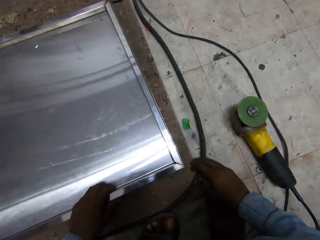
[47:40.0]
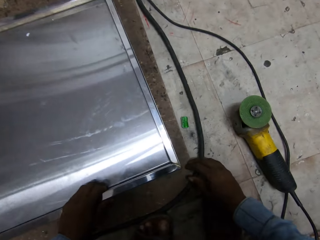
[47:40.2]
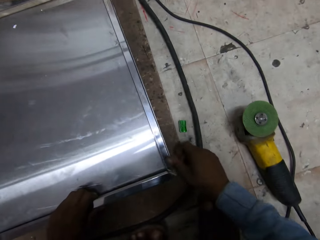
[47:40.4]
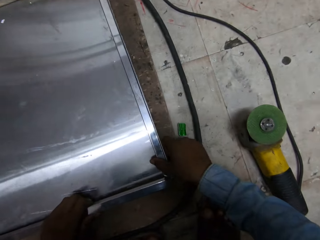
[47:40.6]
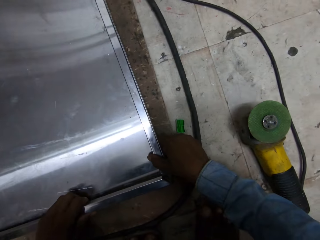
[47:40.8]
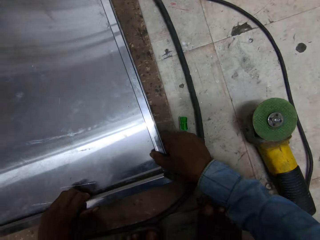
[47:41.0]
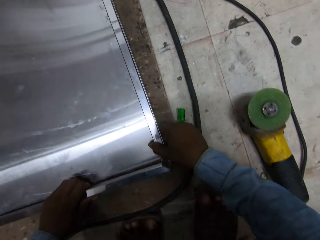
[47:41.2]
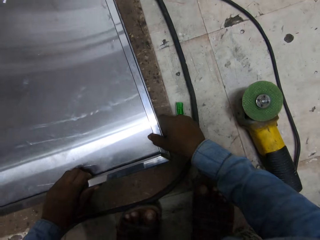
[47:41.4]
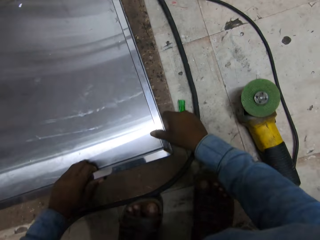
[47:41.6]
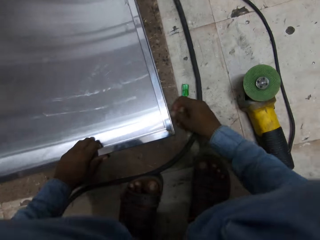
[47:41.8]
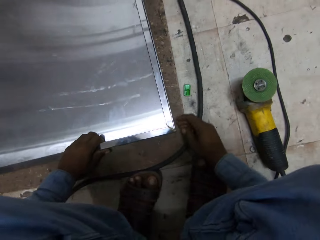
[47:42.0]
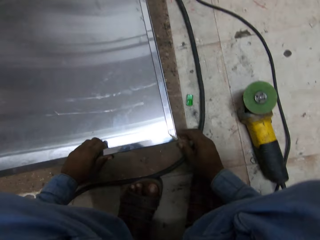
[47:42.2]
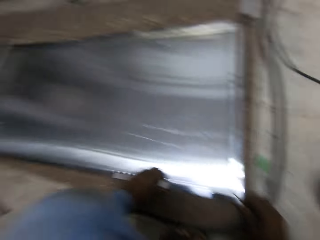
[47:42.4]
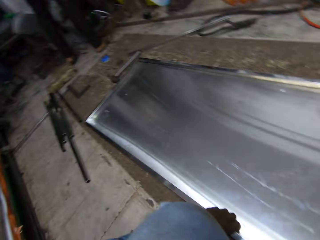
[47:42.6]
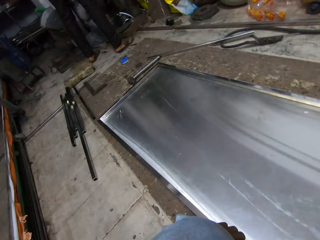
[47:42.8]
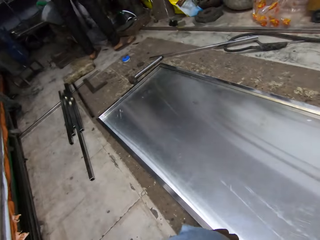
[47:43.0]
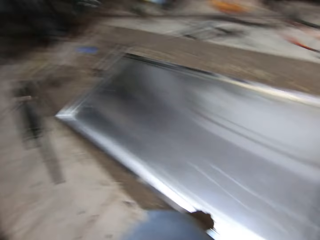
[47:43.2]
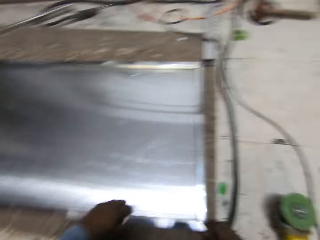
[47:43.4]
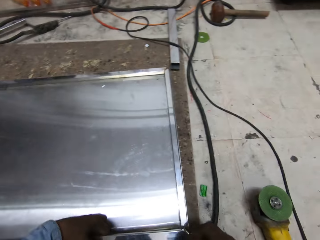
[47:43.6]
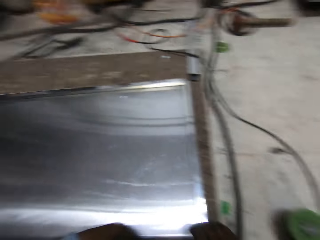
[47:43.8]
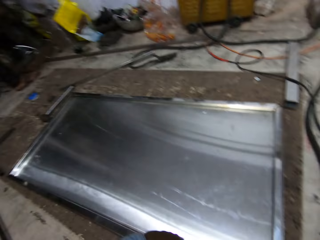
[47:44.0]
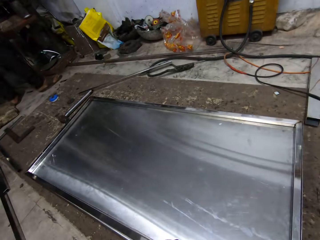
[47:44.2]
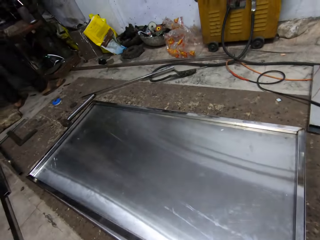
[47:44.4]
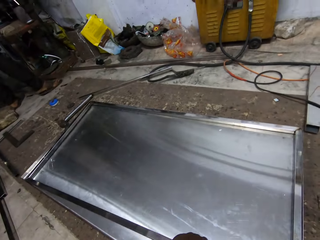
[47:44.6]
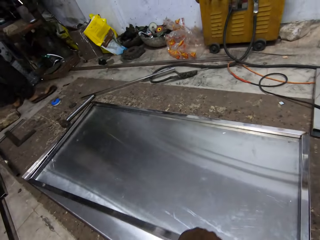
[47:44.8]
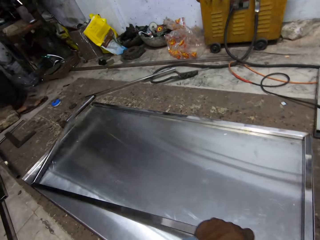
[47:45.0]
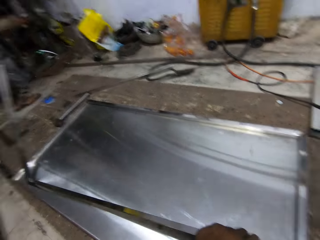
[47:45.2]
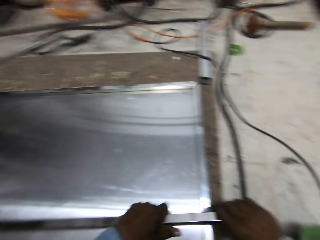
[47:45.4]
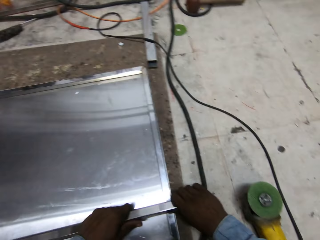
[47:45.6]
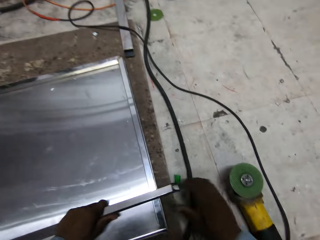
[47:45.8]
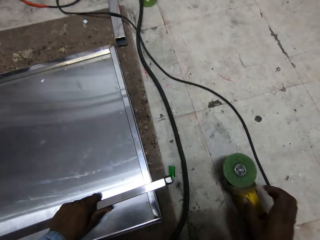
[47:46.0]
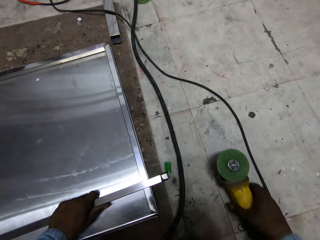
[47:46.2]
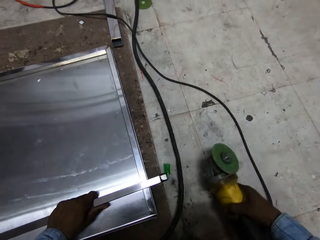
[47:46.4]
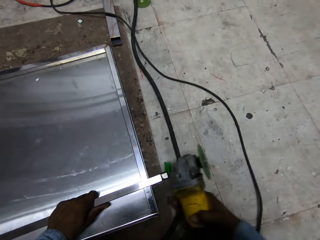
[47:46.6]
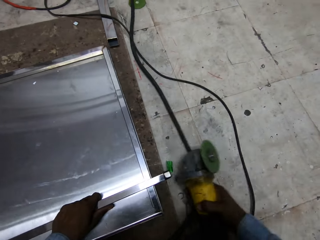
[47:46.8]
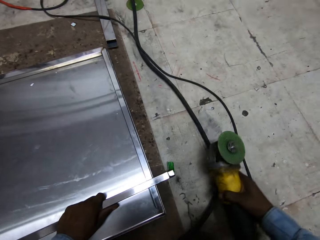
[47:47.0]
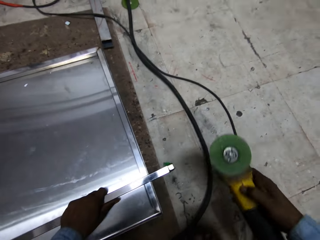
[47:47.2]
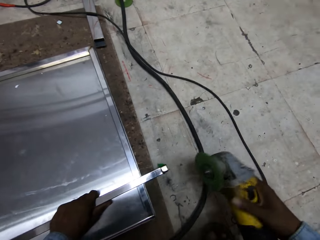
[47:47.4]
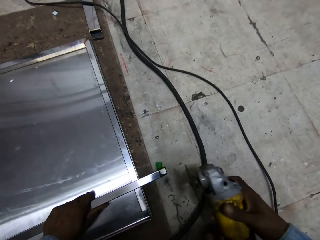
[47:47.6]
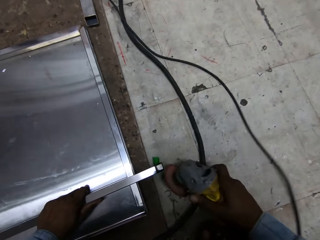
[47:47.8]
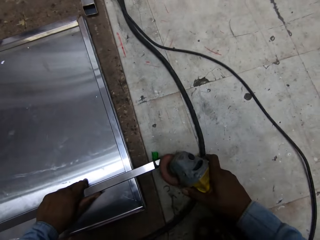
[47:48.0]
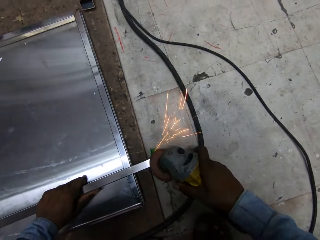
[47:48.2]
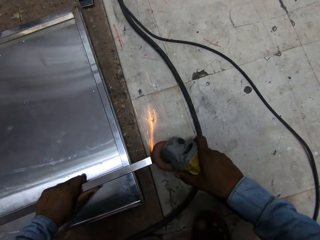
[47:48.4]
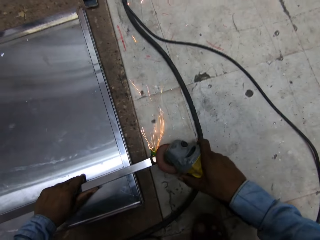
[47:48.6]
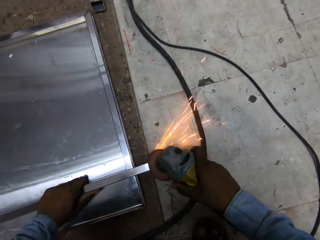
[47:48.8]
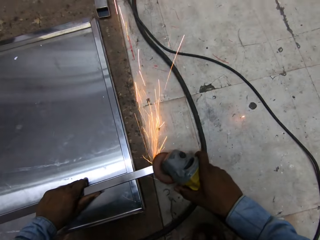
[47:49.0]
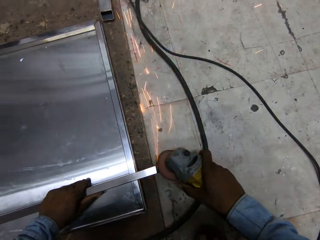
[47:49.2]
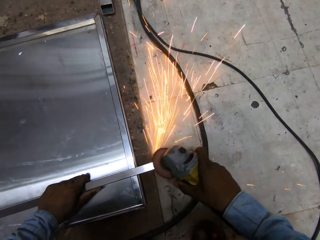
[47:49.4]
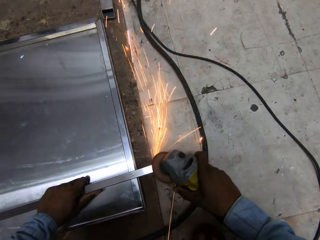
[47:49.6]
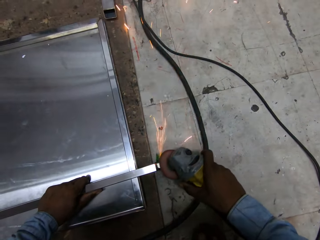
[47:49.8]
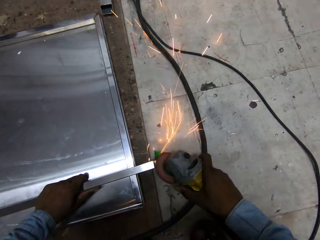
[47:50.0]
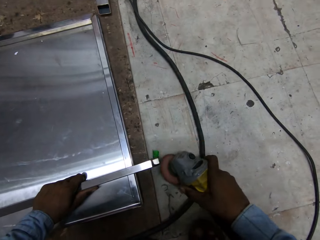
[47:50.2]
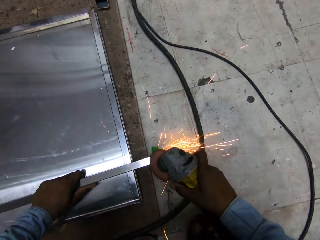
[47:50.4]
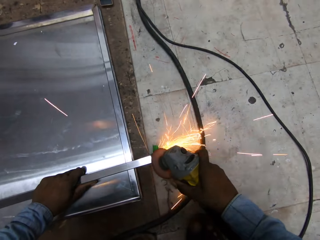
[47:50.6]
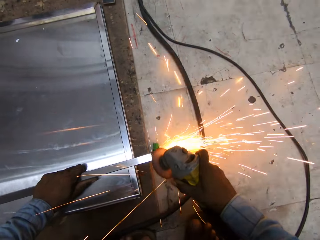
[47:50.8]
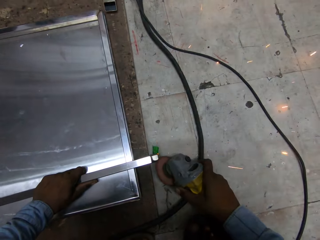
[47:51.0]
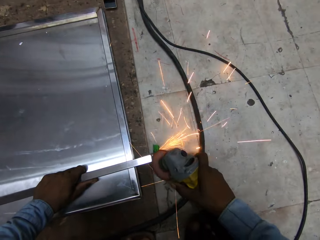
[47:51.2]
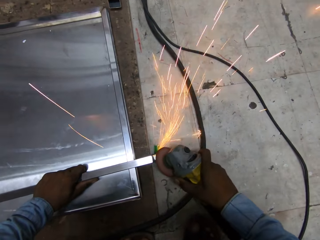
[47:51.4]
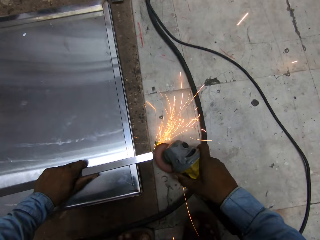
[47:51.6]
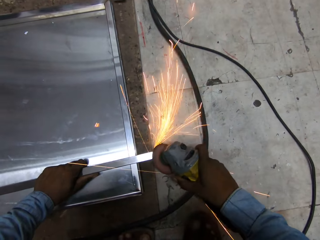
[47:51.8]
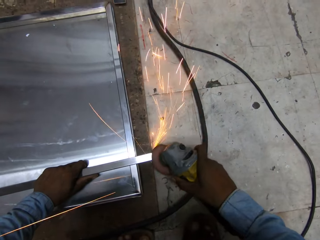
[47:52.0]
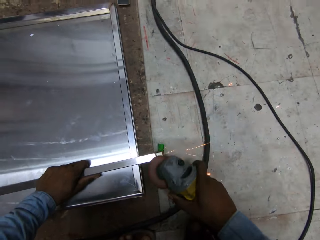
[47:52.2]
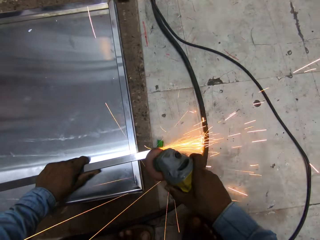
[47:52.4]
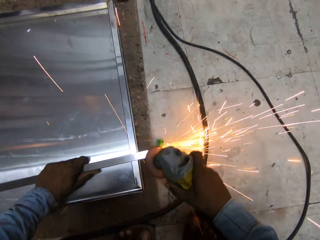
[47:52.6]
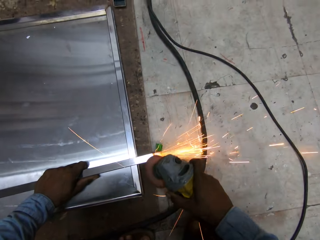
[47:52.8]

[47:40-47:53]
The camera wearer touches the flat metal frame from the metal door surface with his right hand. He holds the metal. He looks around. He moves the flat metal frame on the metal door surface with both hands. He holds the metal. He picks up the angle grinder from the floor with his right hand. He shifts the cable on the floor with the angle grinder in his right hand. He grinds an edge of the flat metal frame with the angle grinder in his right hand.

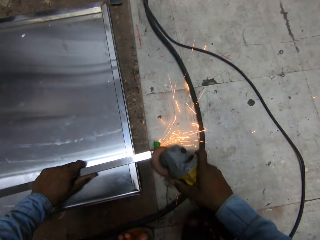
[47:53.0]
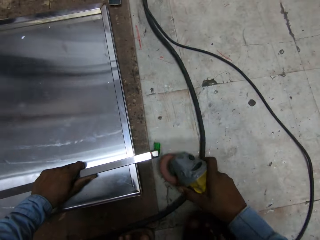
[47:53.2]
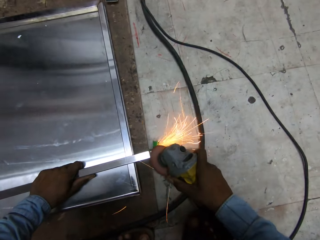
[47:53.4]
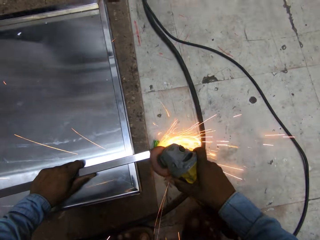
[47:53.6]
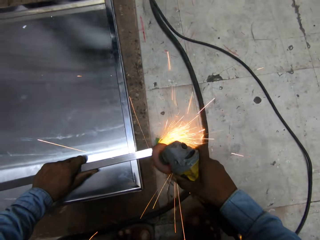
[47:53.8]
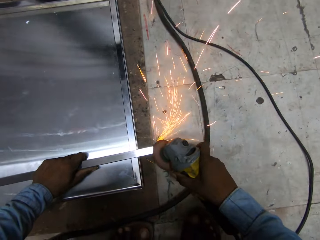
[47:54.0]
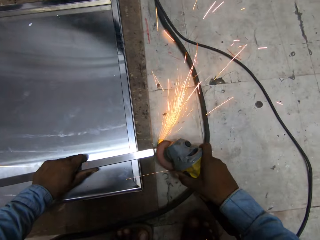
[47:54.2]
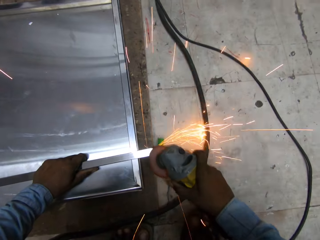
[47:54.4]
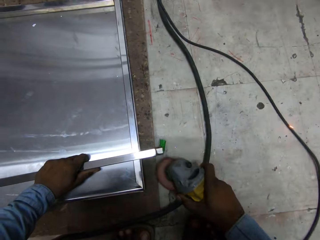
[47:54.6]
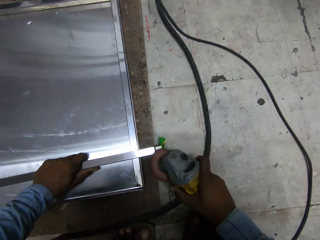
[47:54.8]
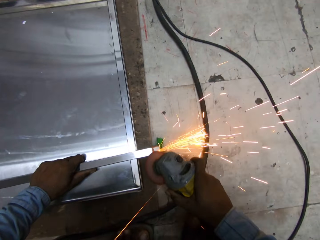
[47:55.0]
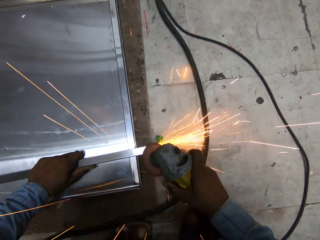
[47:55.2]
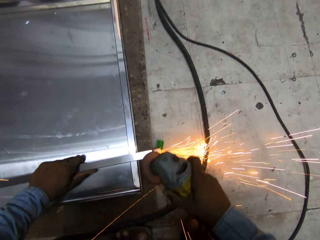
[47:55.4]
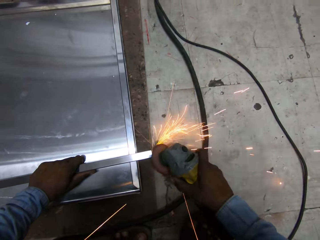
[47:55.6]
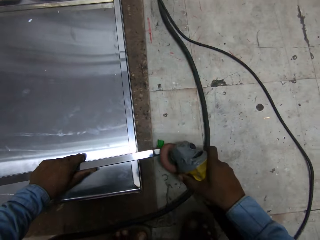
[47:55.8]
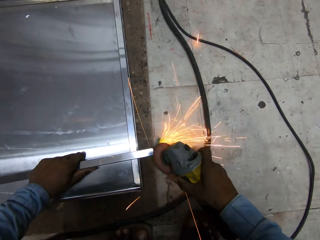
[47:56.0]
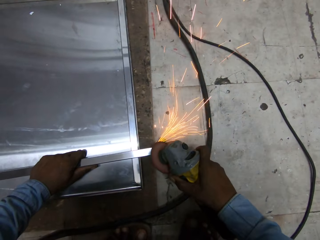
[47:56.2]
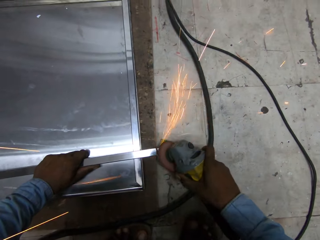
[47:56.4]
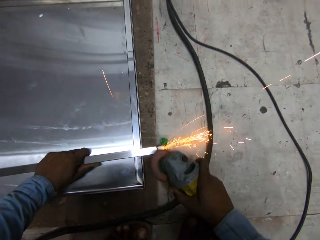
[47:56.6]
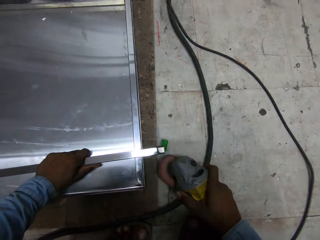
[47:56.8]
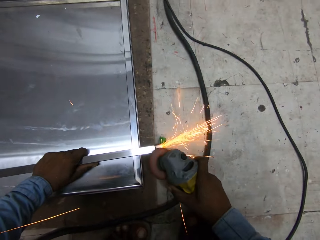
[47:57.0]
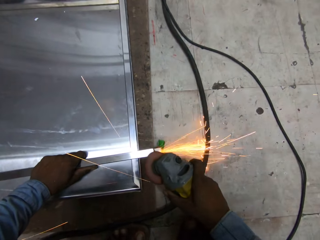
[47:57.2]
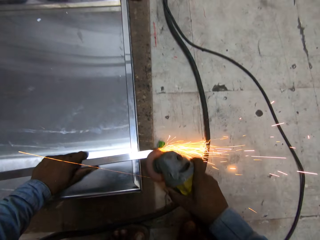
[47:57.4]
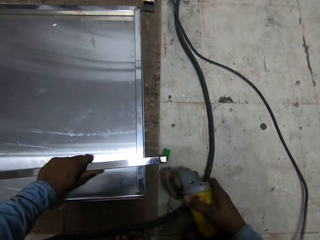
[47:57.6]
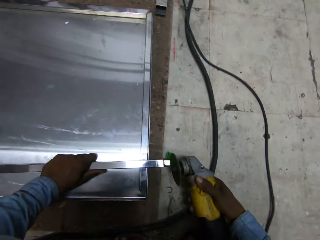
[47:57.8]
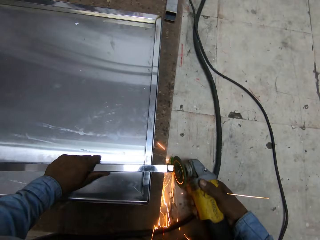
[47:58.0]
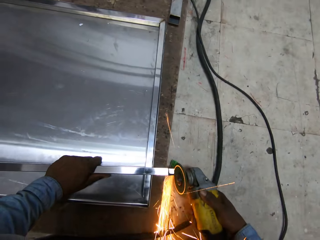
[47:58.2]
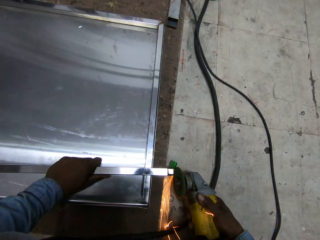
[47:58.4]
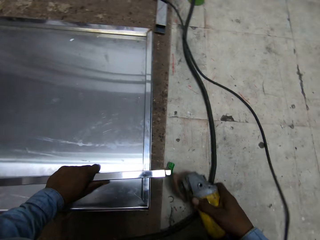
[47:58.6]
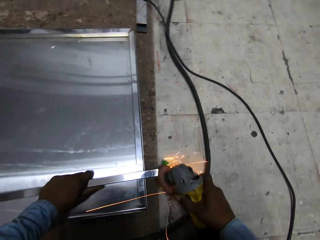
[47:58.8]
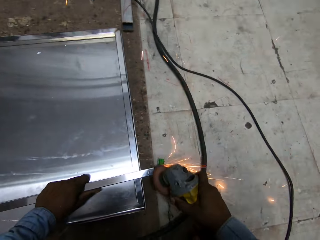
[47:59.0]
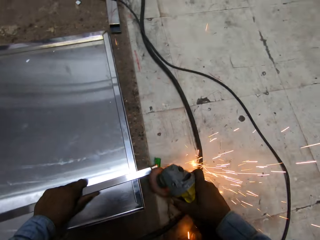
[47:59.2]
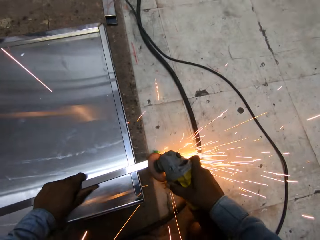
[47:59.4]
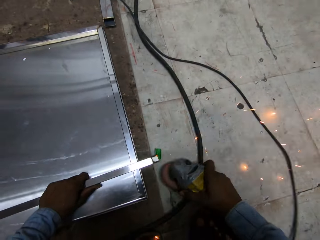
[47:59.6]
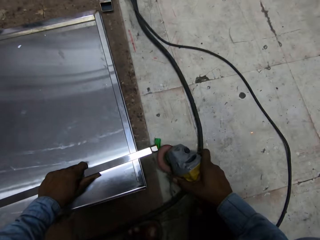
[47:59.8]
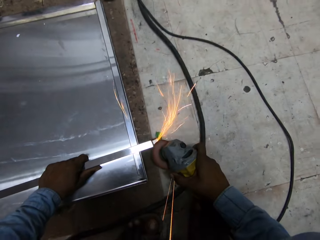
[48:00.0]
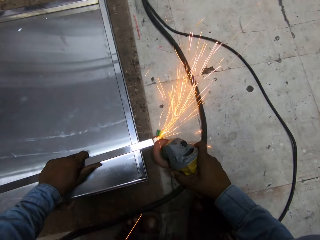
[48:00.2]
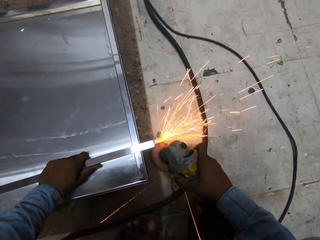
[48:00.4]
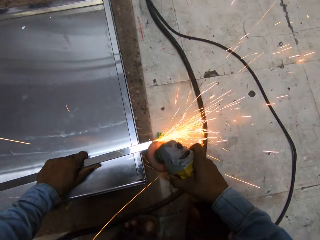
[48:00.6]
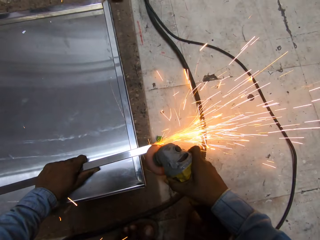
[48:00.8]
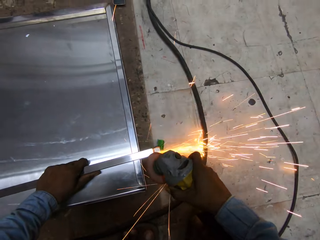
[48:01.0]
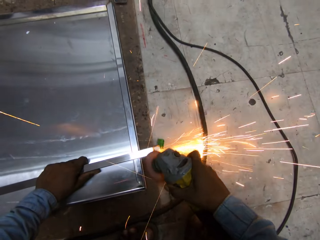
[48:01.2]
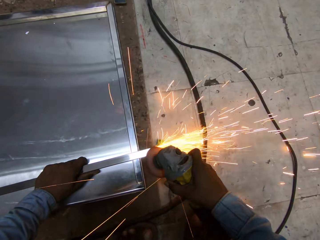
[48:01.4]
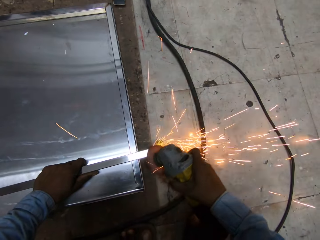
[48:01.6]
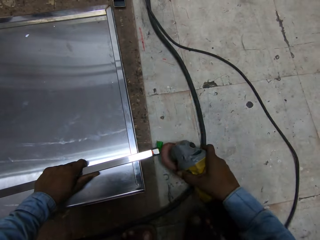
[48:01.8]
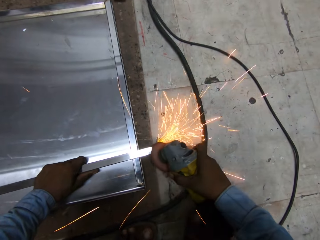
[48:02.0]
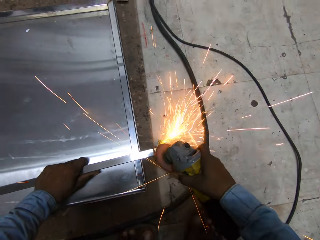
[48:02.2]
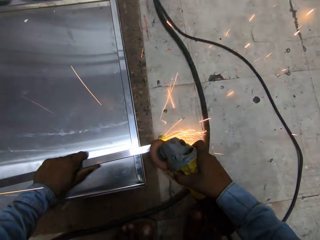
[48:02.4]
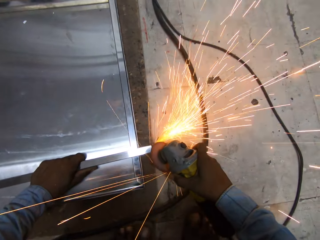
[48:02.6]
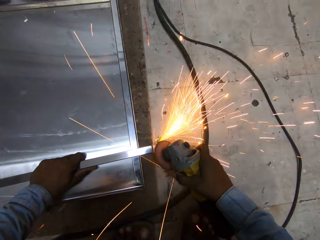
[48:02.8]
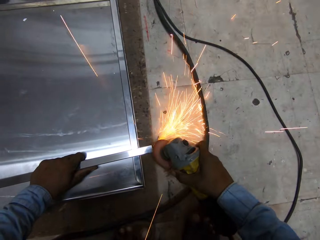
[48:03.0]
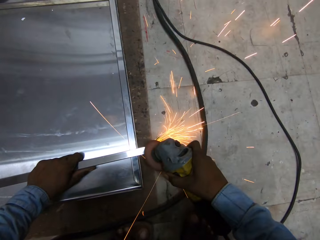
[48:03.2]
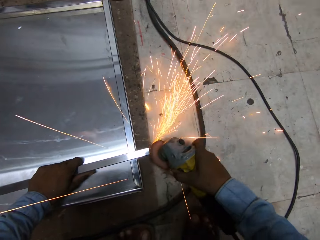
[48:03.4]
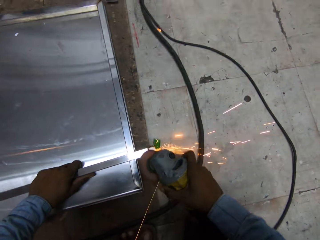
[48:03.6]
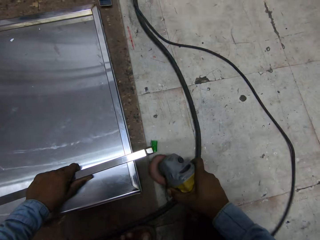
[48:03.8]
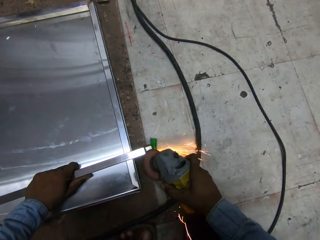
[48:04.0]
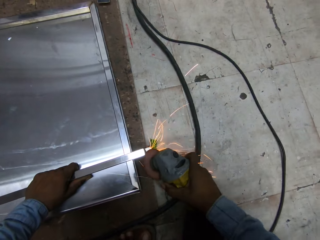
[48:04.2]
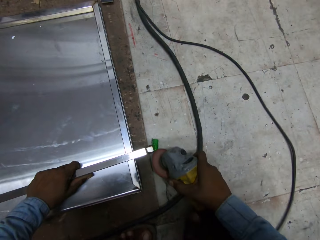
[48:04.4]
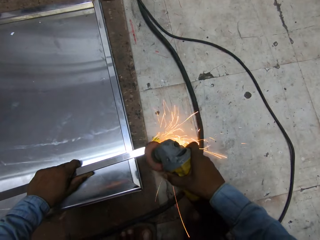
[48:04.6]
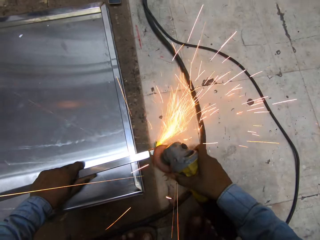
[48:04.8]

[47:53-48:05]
The camera wearer grinds the metal with the grinder.
